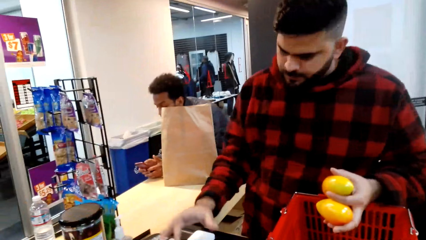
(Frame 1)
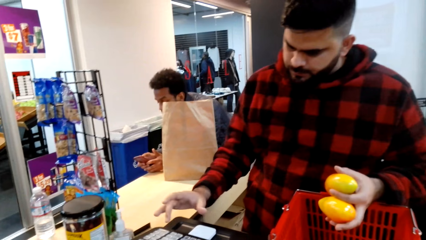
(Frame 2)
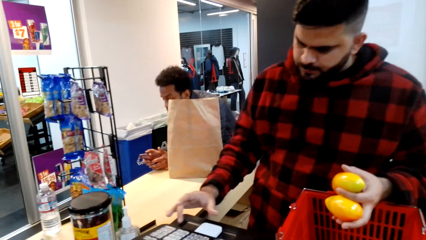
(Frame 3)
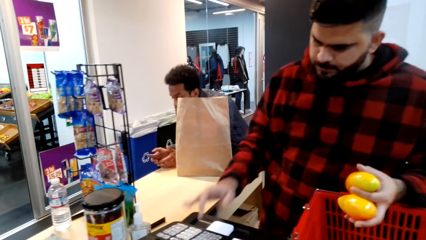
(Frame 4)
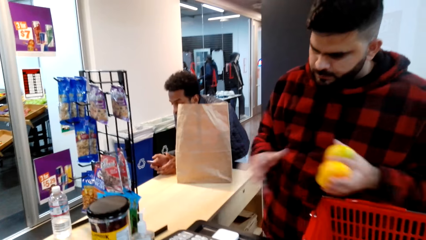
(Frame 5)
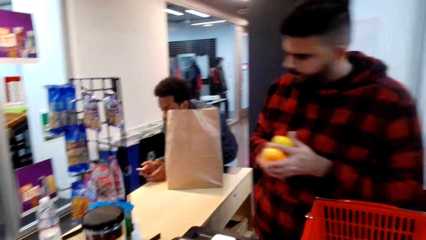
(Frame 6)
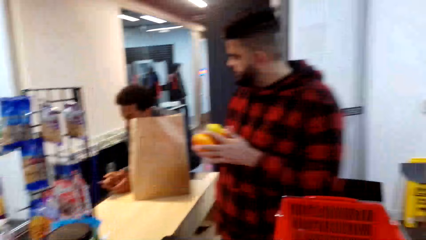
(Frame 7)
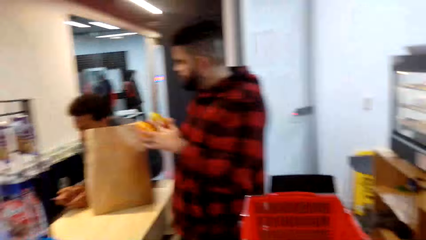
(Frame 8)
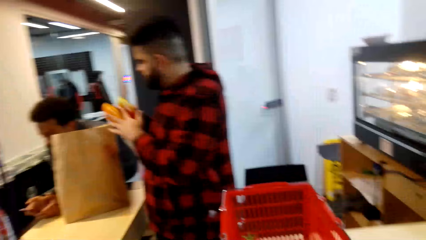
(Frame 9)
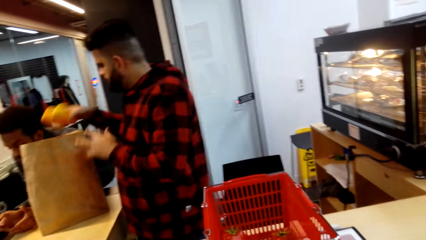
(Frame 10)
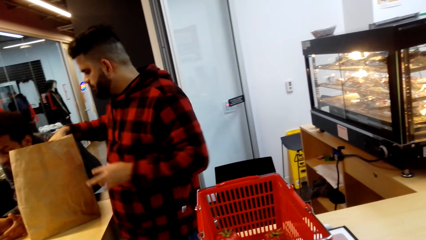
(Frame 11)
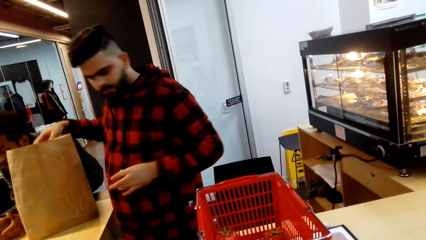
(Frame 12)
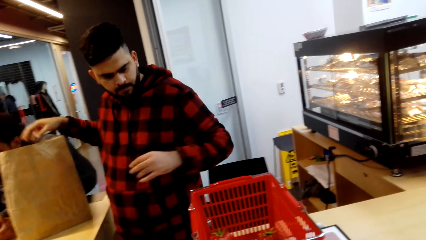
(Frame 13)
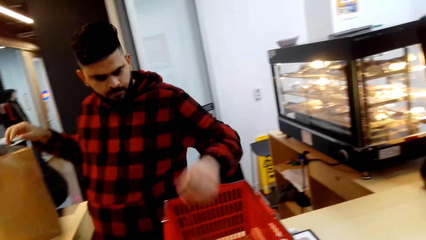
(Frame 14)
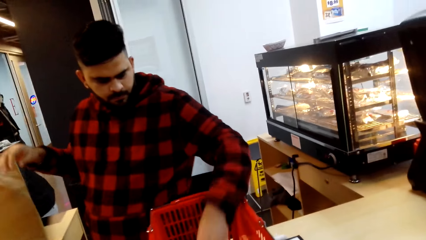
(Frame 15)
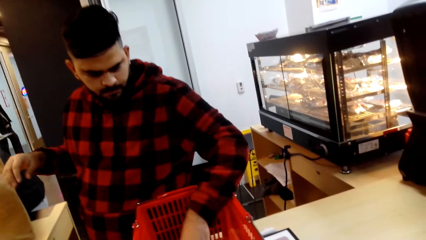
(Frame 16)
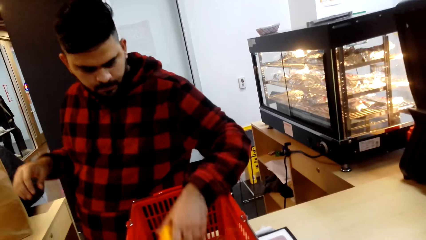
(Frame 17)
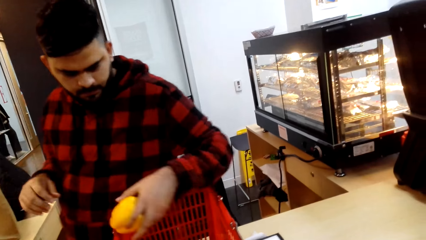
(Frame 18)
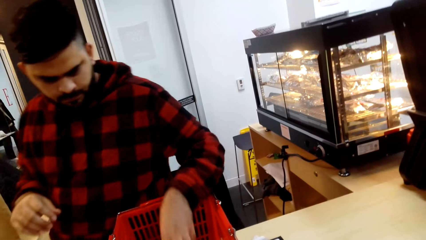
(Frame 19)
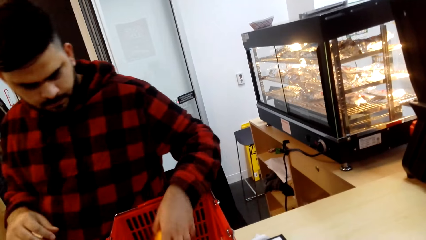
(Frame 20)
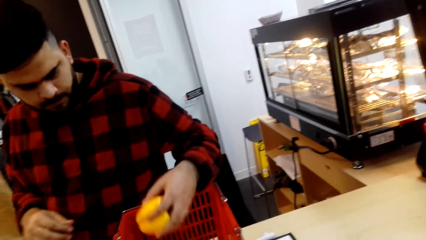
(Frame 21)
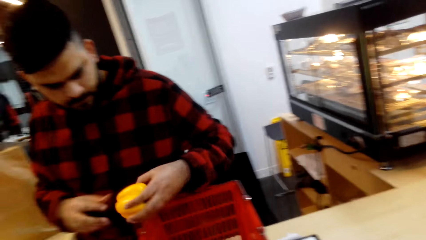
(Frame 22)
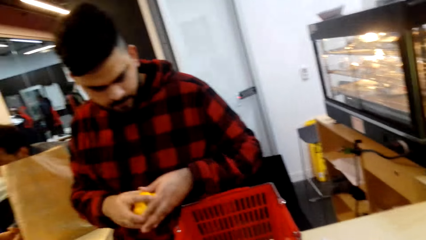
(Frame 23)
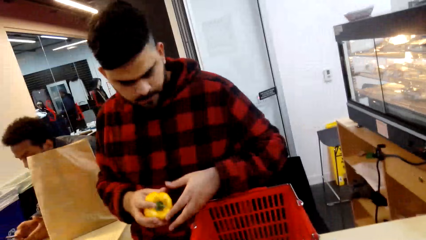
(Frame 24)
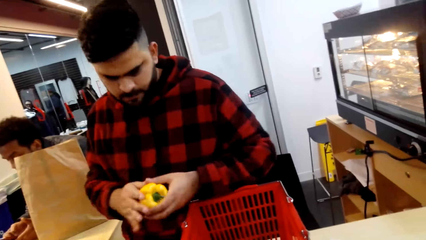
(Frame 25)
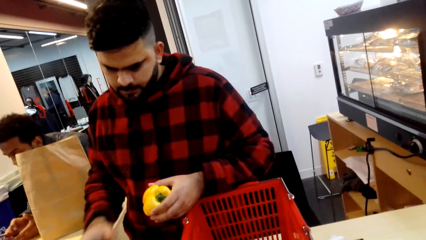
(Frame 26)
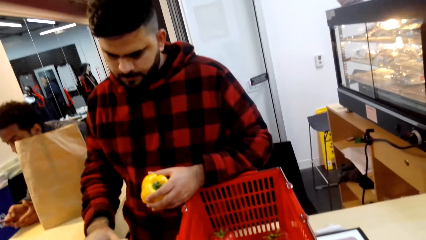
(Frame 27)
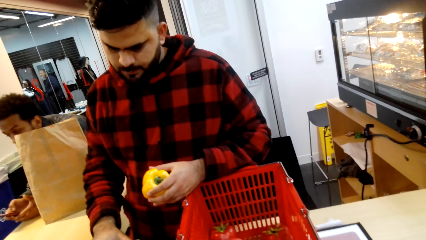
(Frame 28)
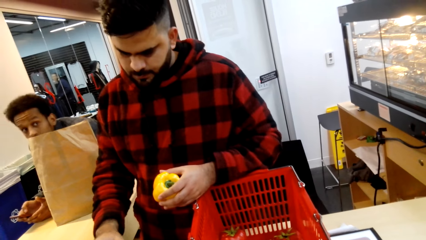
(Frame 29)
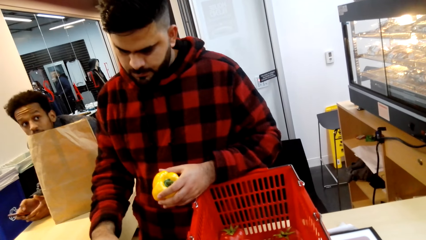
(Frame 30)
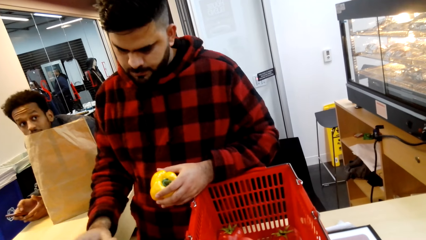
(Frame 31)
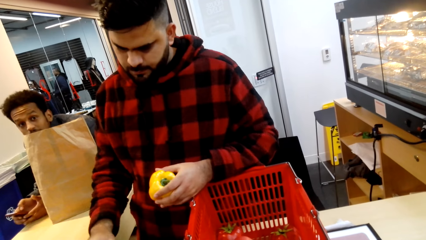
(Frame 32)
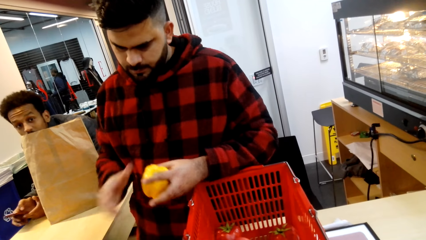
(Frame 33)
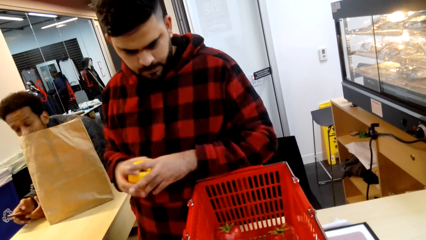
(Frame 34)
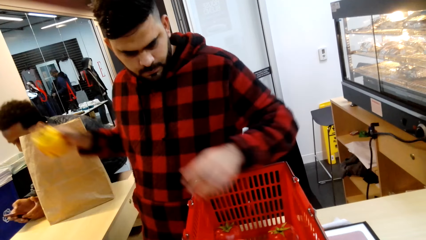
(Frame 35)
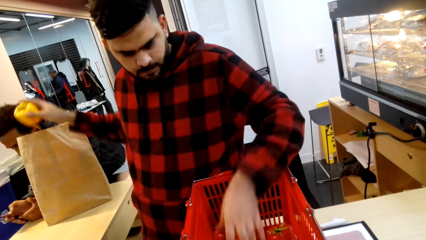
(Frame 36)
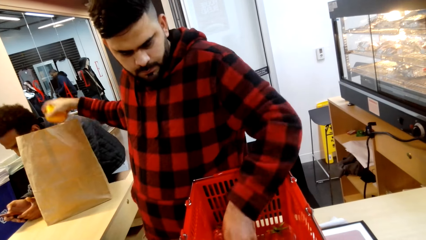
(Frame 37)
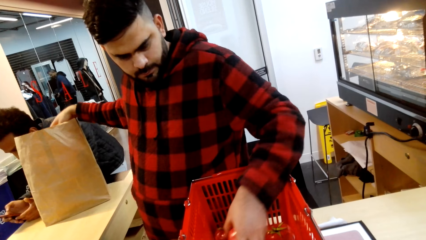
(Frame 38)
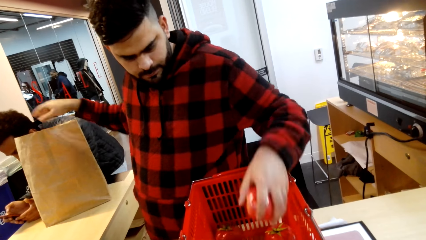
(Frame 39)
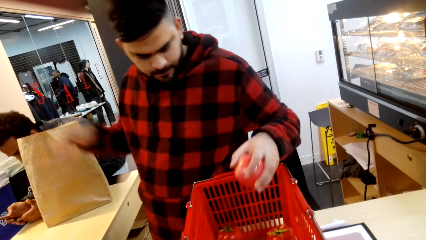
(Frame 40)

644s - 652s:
A man takes the mangoes from the tray, transfers something to the right hand, and puts the mangoes inside the brown bag. The camera wearer looks around. The man takes the pepper from the tray. The camera wearer looks around. The man transfers the red pepper to the right hand and operates a machine.

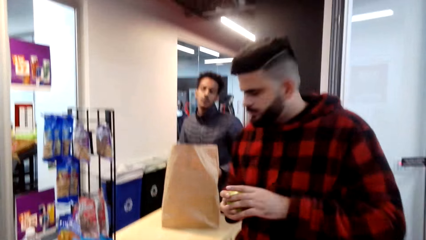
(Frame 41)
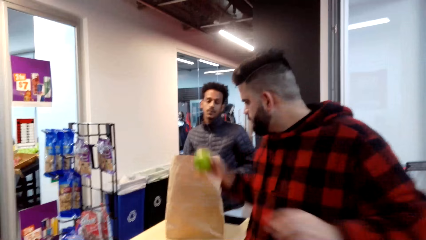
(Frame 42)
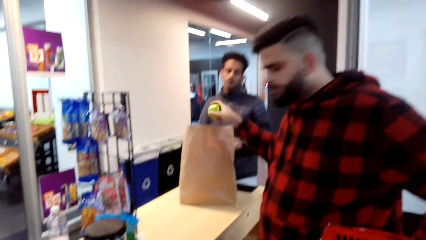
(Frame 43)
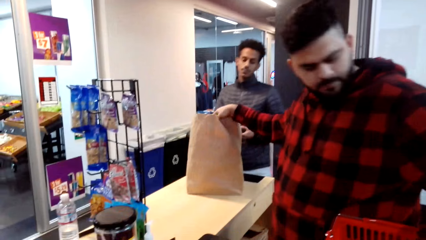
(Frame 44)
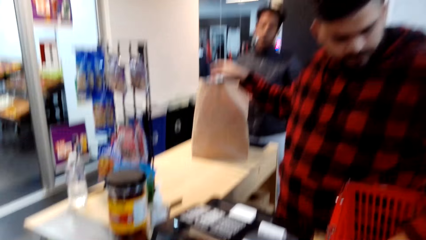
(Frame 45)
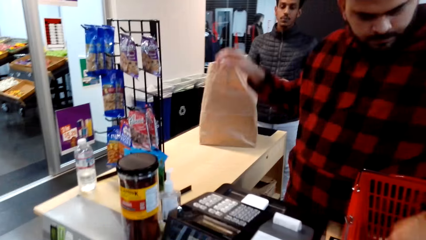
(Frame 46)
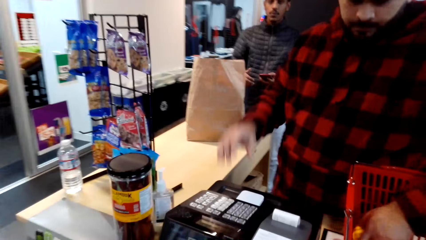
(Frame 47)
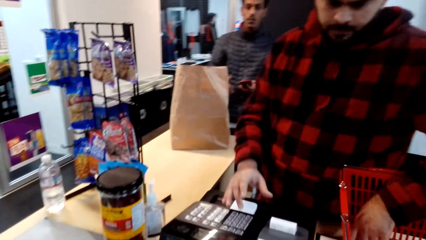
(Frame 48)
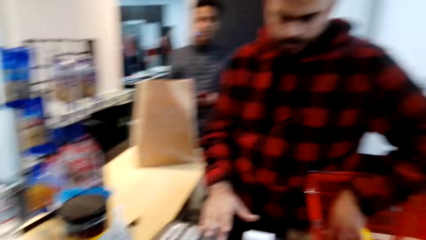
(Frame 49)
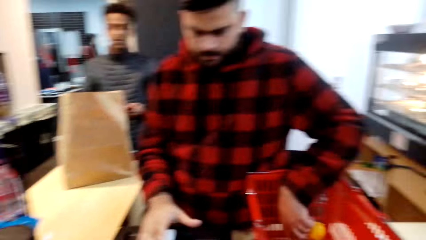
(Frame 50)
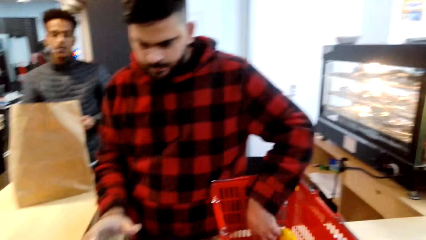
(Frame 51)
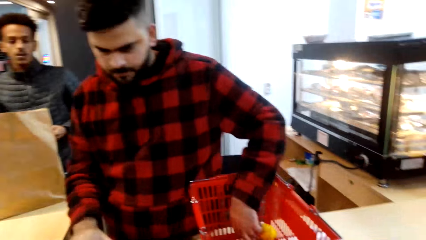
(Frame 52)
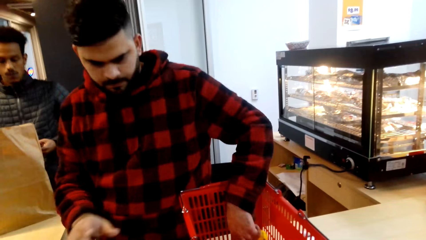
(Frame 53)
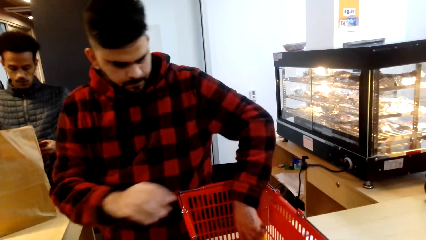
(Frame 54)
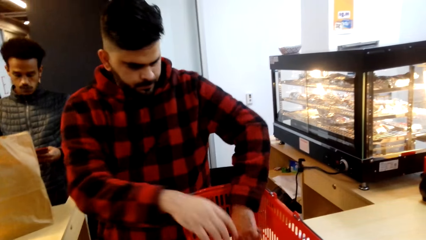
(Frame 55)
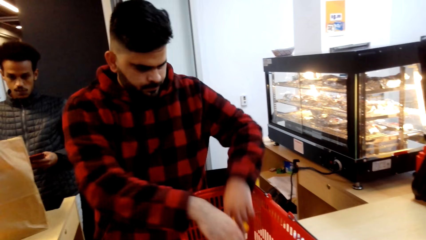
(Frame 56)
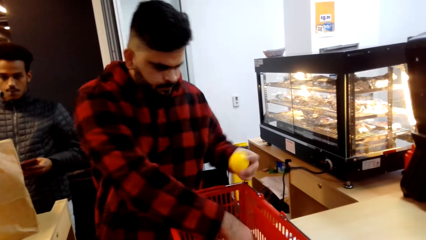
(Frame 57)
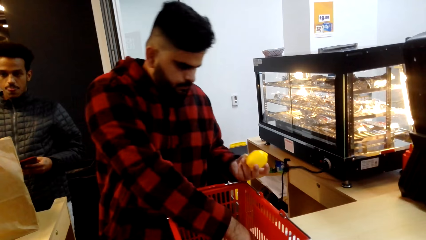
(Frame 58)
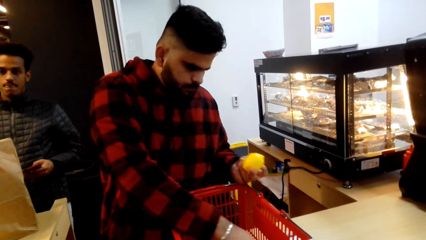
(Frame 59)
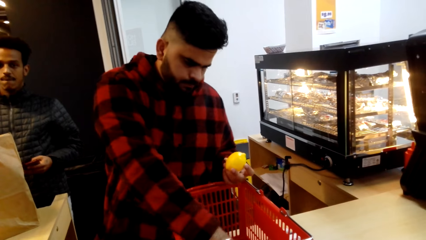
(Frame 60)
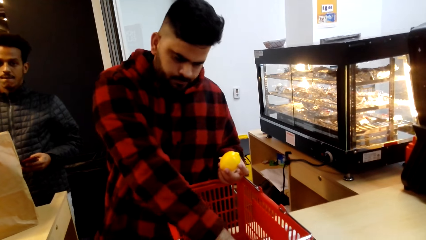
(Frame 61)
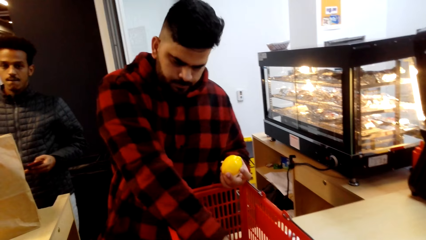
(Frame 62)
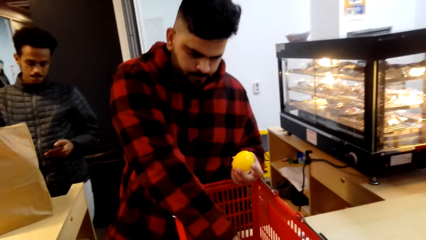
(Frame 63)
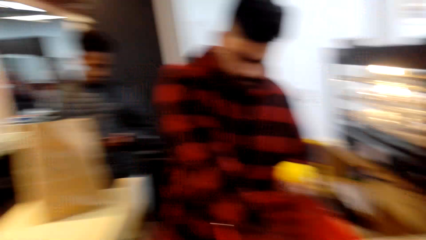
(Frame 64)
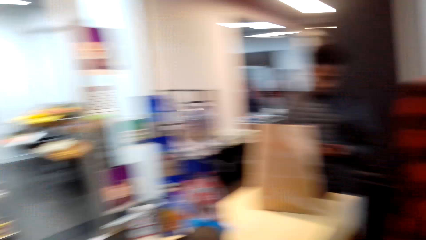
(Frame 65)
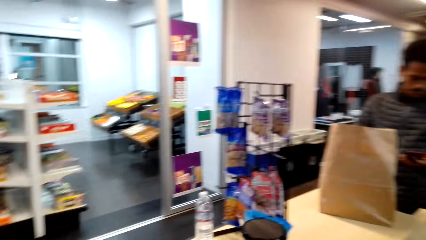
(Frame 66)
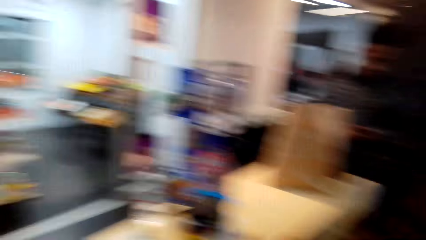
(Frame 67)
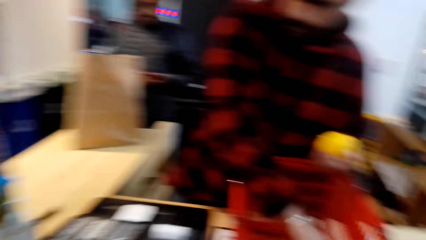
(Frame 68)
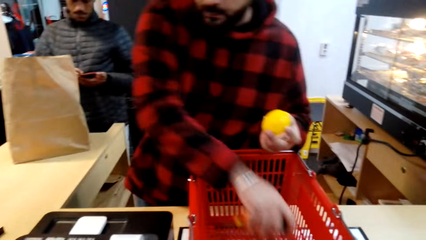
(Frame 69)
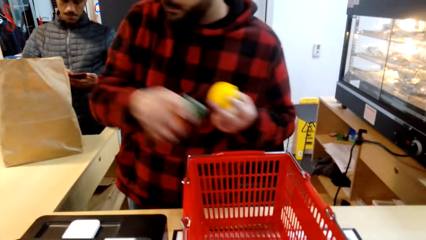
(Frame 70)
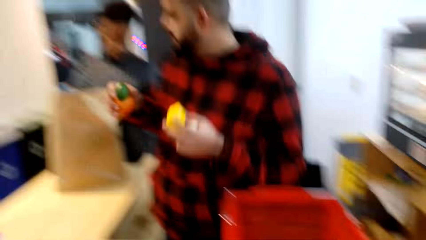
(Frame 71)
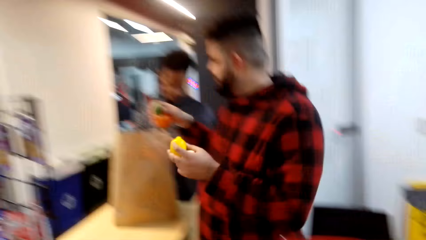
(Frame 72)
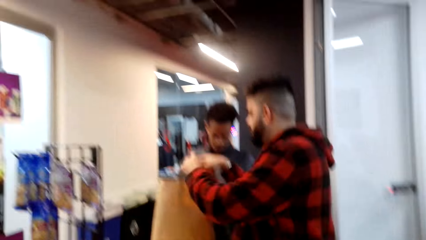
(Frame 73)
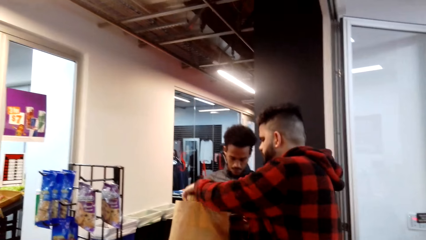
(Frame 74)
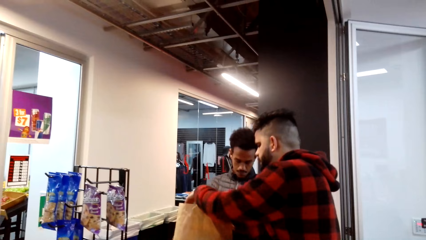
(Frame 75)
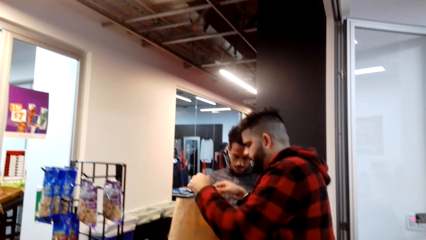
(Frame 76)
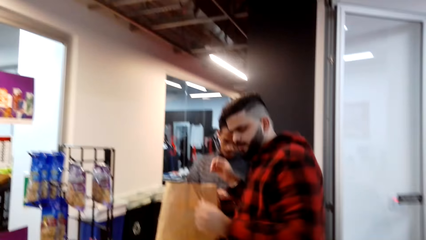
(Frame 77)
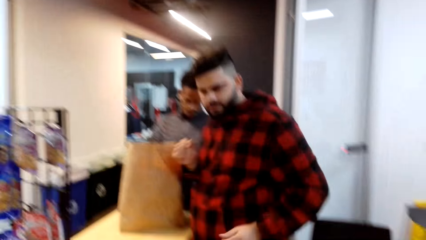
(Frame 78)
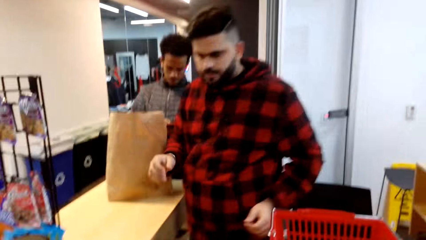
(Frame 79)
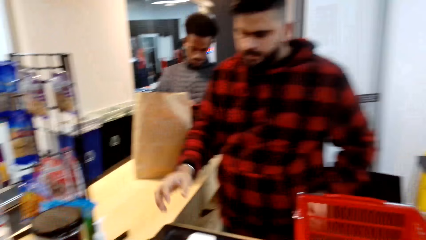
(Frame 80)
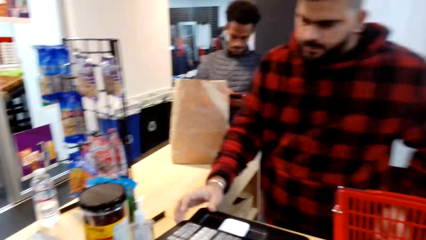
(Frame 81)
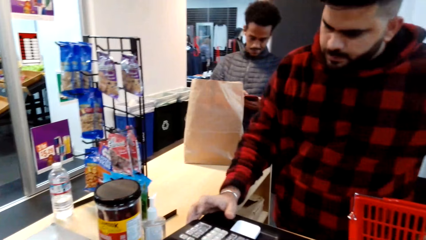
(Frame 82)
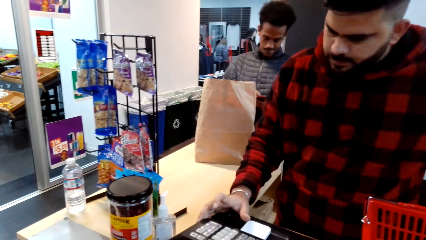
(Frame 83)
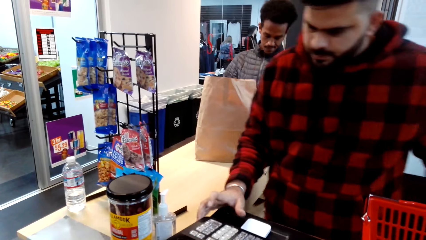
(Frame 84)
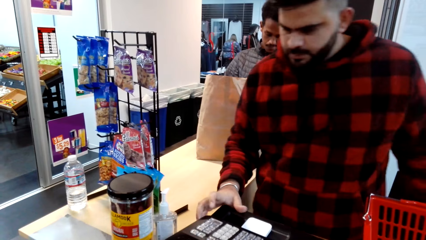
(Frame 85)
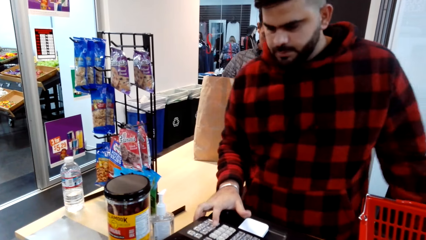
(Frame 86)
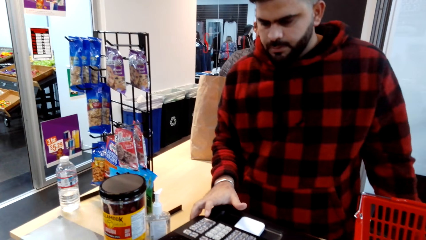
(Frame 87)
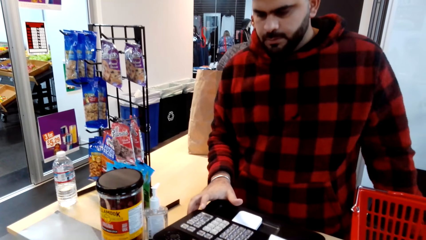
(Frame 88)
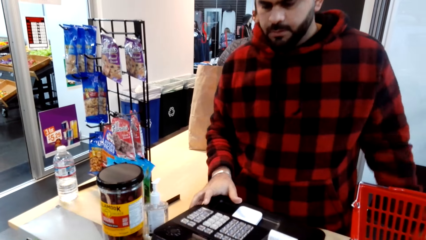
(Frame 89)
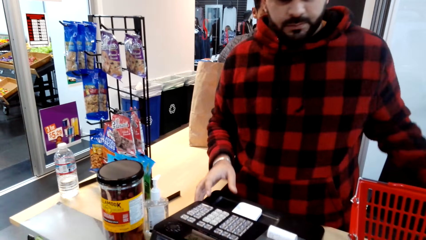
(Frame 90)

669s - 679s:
A man puts the tomatoes on the paper. The man transfers the apple to the right hand and puts the apple inside the brown bag. The camera wearer looks around. The man operates a machine. Another man operates a phone. The camera wearer looks around. The first man takes the lemon from the tray and touches something. The camera wearer looks around. The first man lifts something, puts the lemon on the paper, turns around, and operates a machine.
